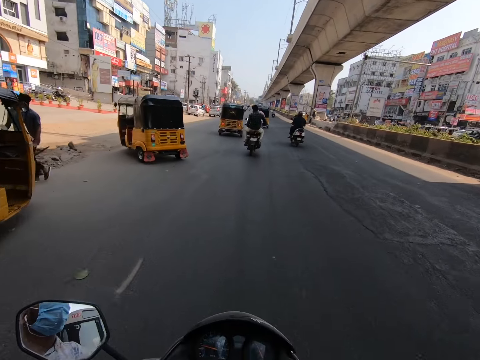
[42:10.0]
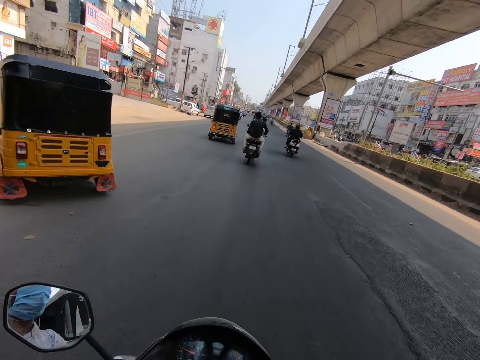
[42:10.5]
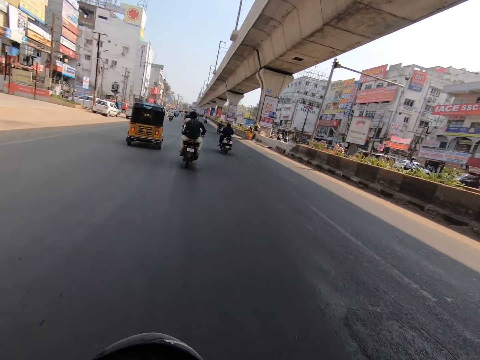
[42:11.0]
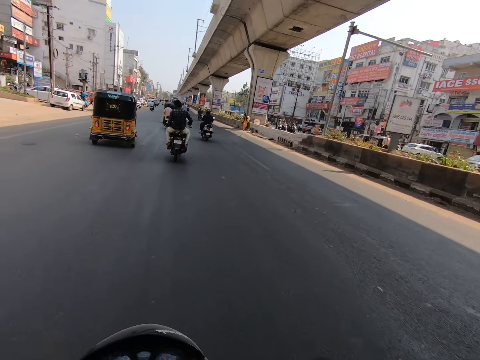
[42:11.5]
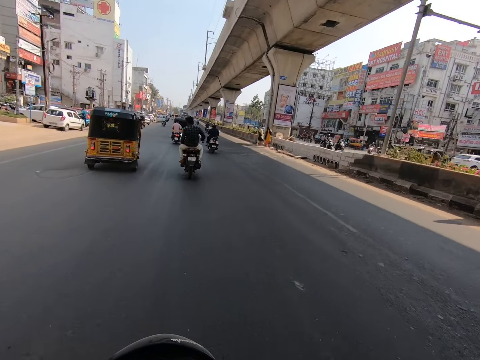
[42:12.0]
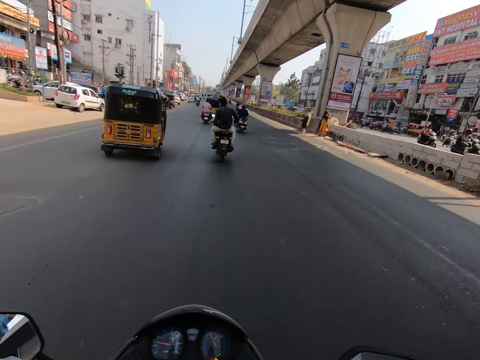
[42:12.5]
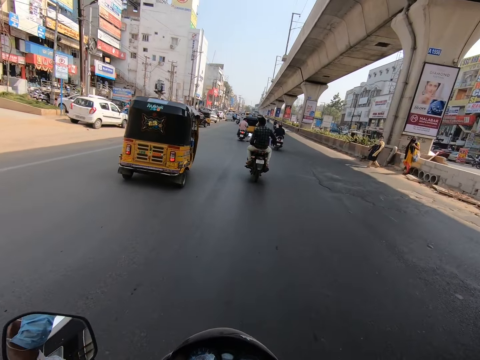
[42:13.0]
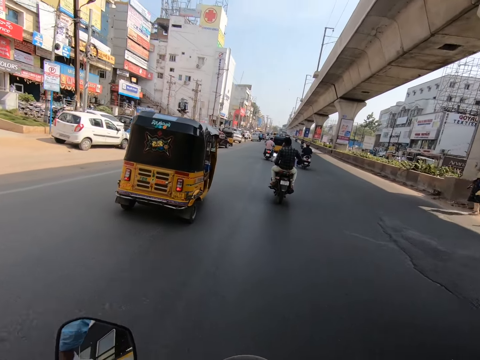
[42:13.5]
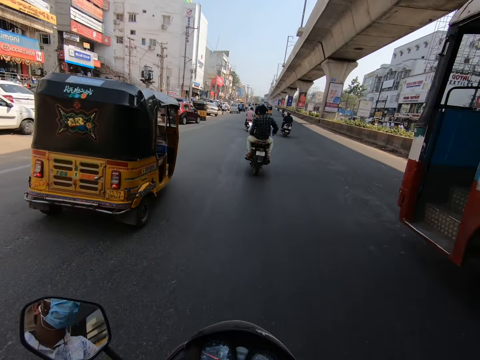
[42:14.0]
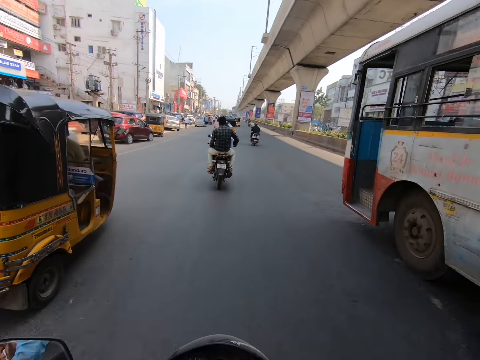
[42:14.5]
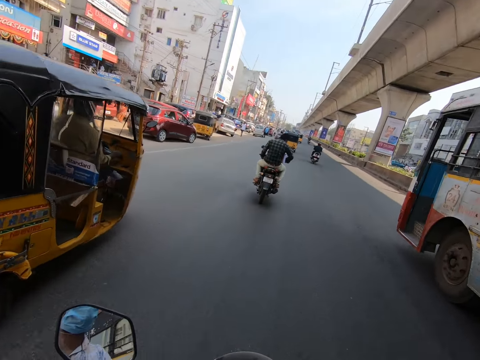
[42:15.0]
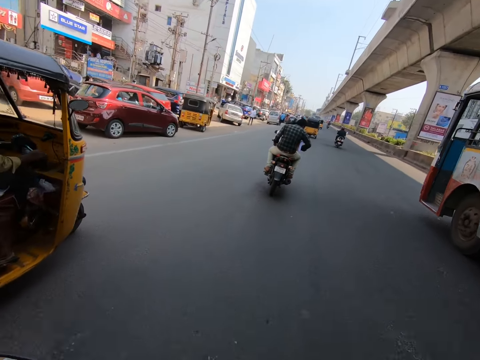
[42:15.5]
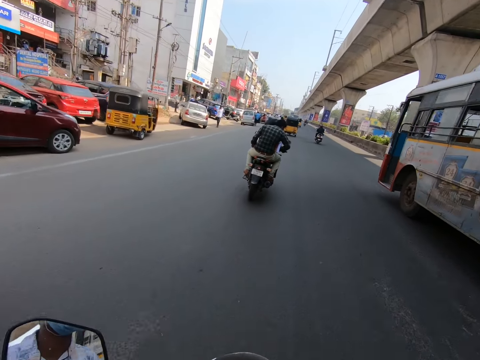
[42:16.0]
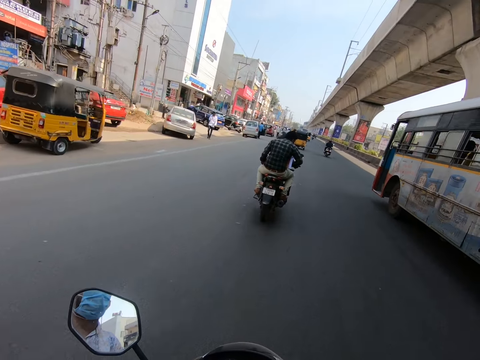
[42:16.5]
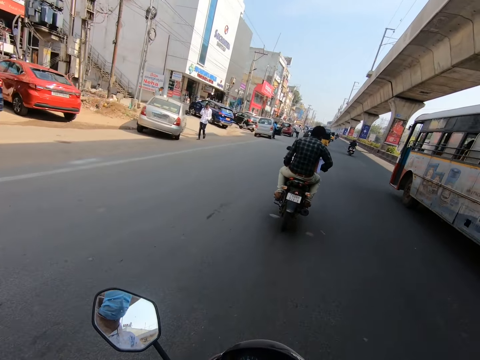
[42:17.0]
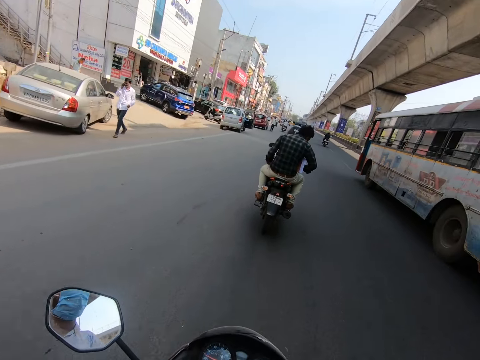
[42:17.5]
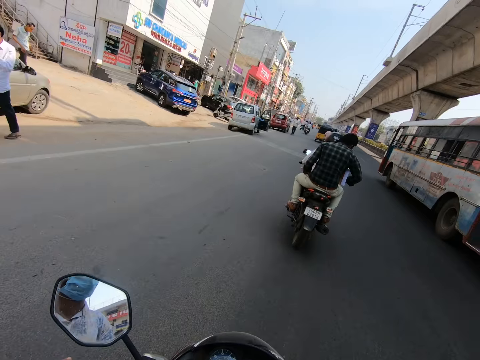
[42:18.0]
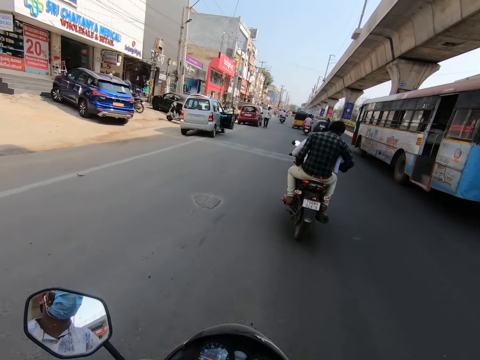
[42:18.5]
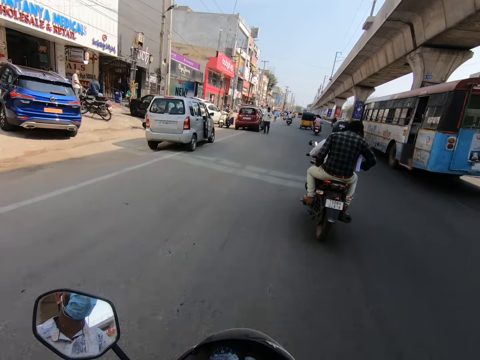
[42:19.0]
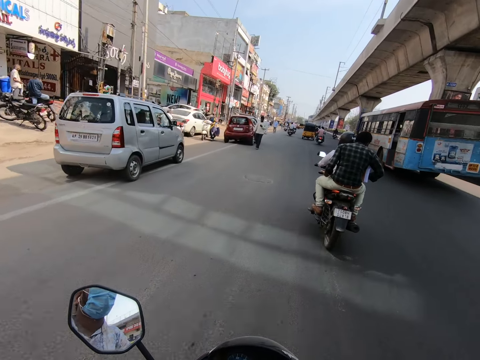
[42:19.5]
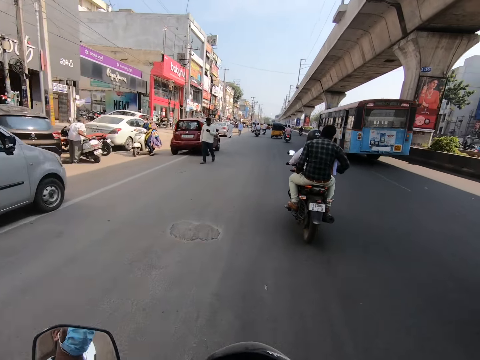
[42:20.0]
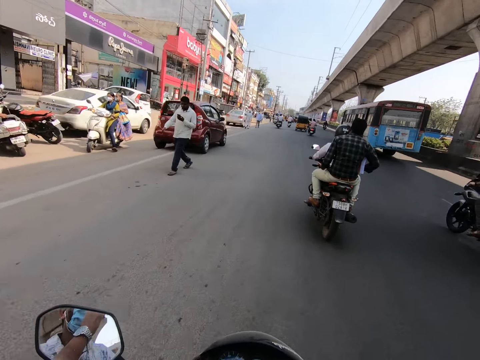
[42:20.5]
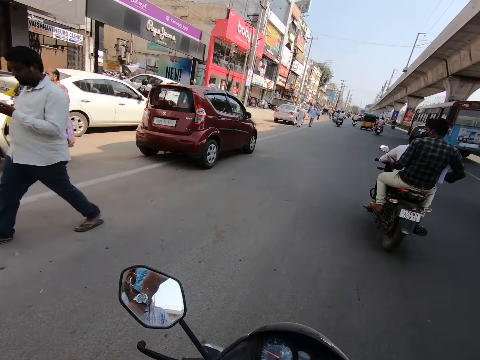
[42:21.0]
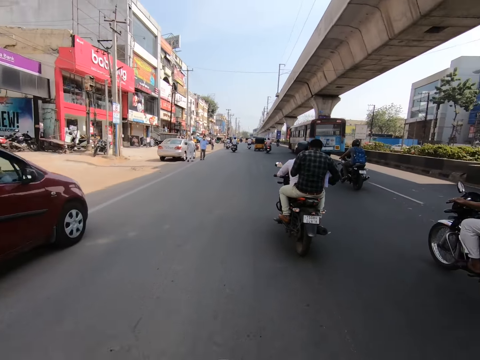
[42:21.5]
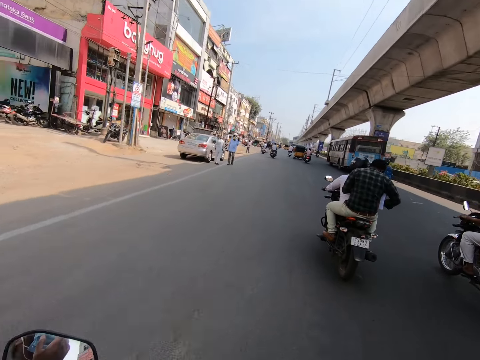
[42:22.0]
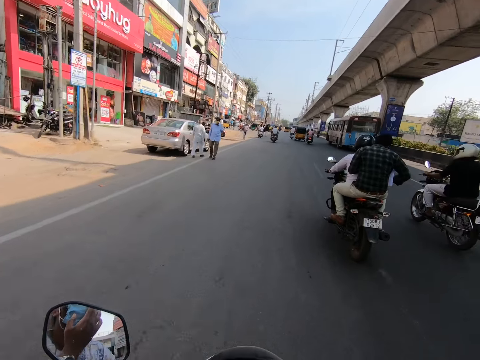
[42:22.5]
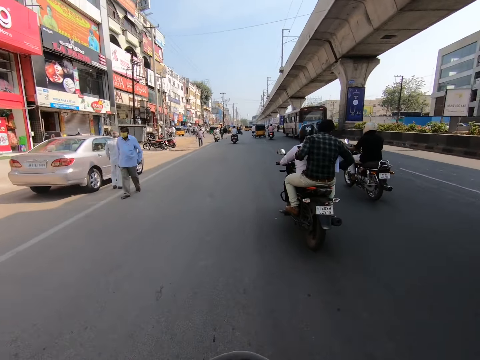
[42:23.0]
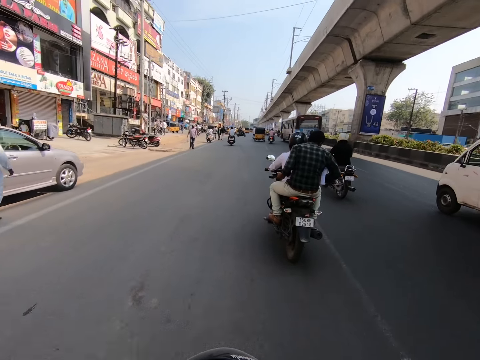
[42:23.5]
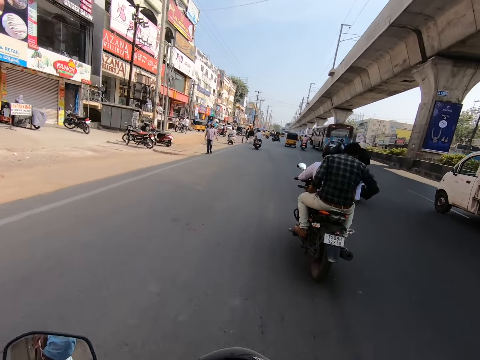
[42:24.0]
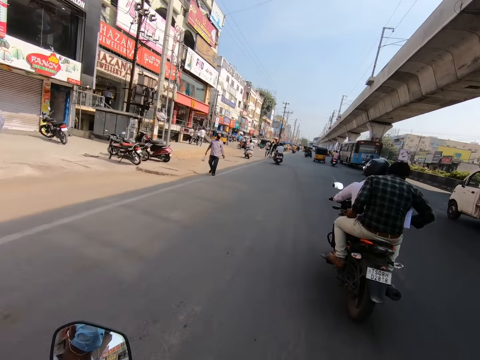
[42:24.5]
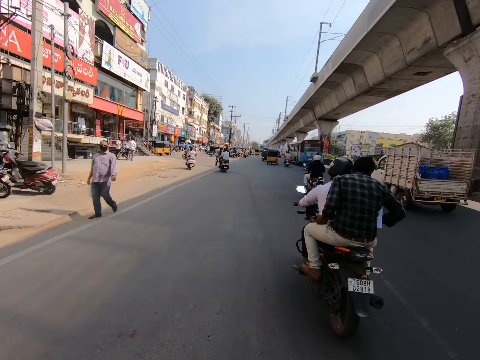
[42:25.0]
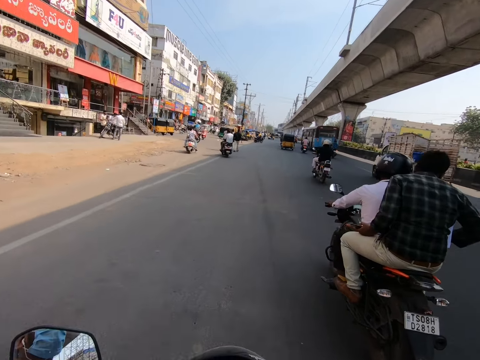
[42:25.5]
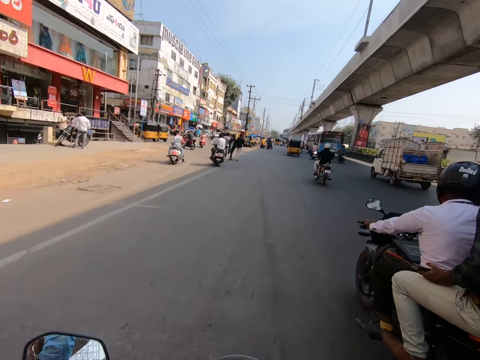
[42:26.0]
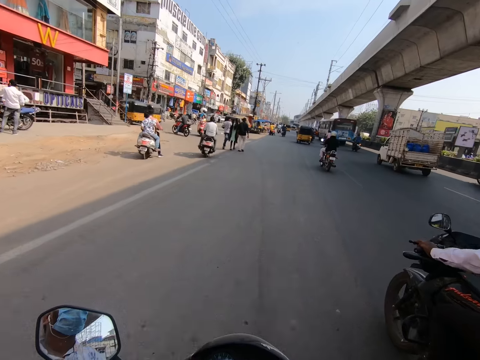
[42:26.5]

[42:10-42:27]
The blue bus drives past the camera wearer. A white truck drives past the camera wearer.

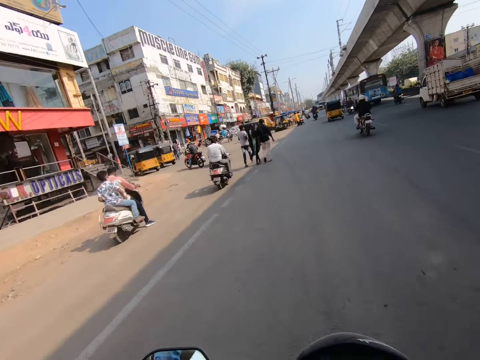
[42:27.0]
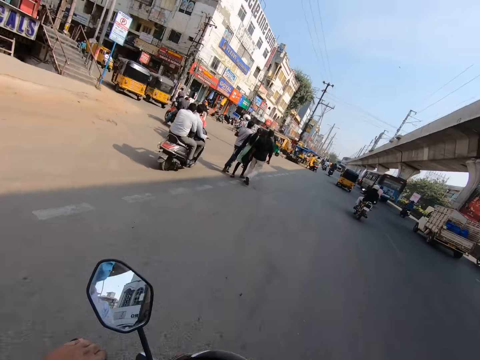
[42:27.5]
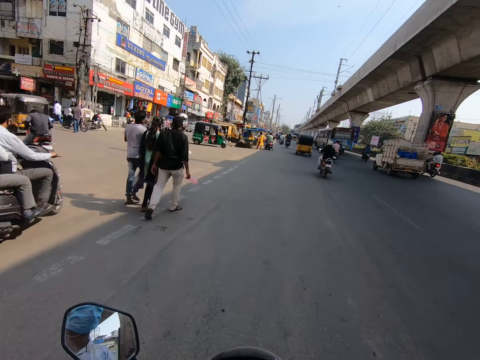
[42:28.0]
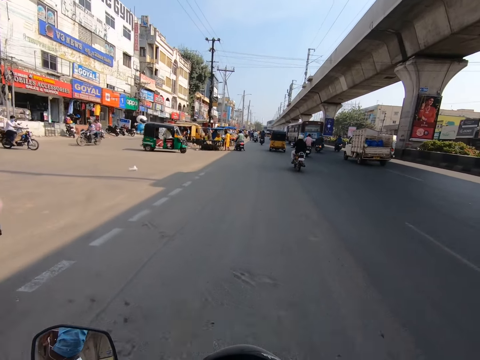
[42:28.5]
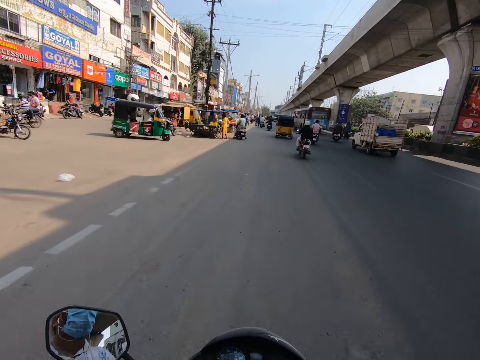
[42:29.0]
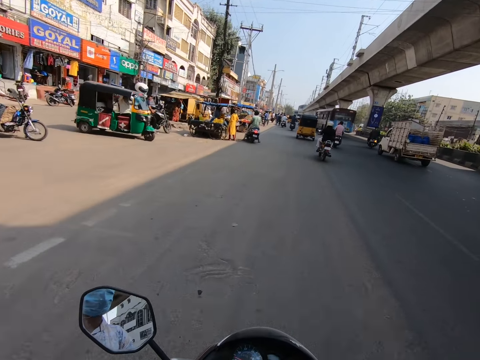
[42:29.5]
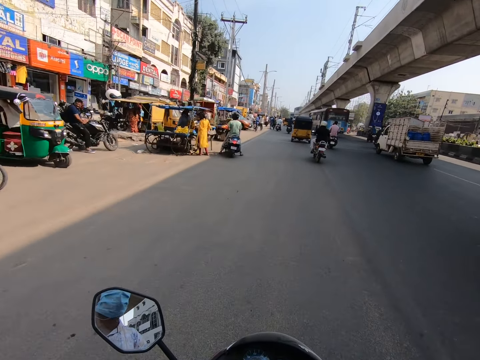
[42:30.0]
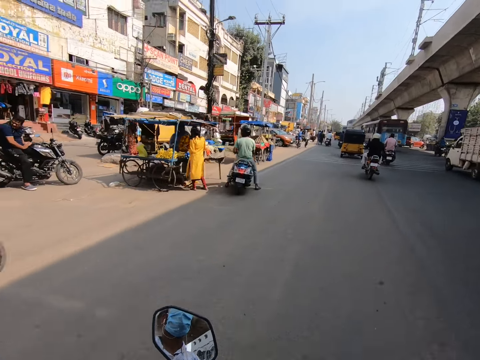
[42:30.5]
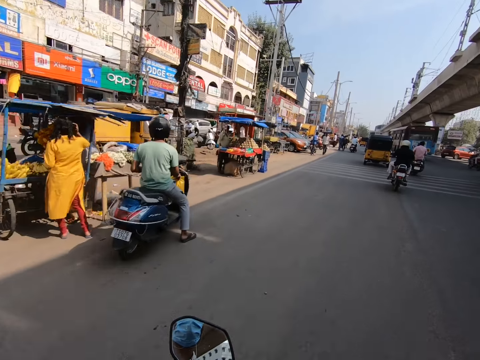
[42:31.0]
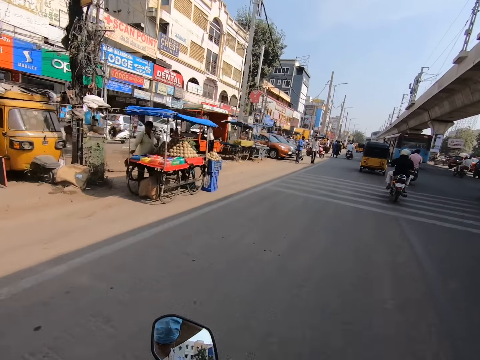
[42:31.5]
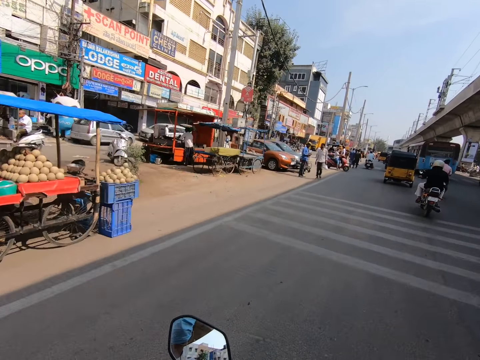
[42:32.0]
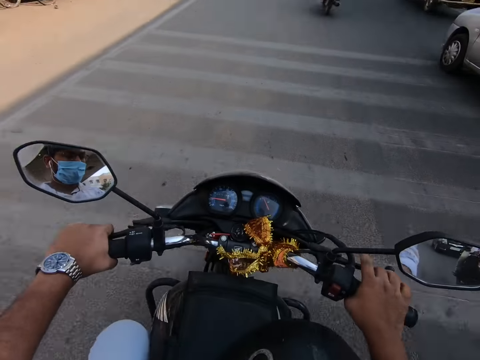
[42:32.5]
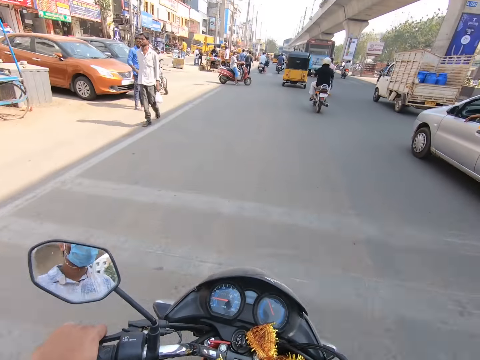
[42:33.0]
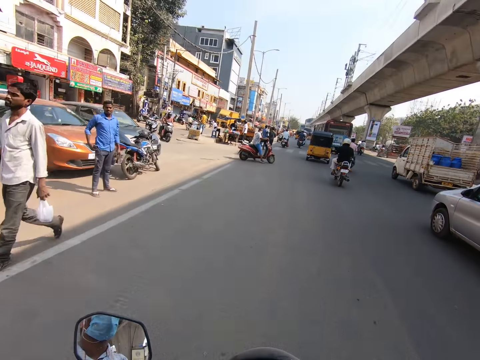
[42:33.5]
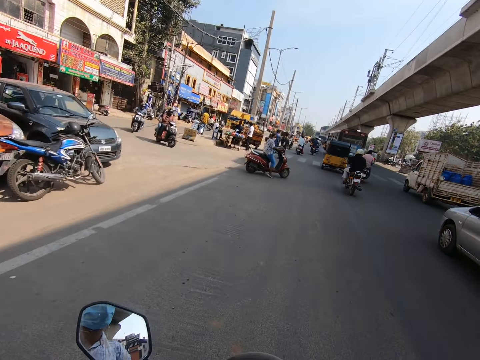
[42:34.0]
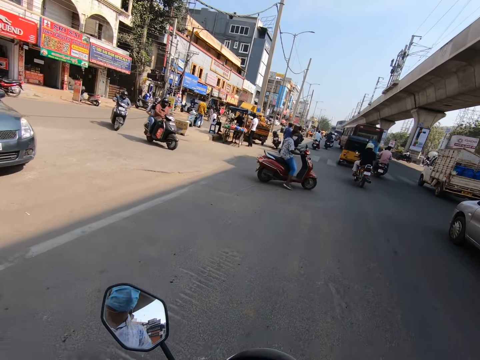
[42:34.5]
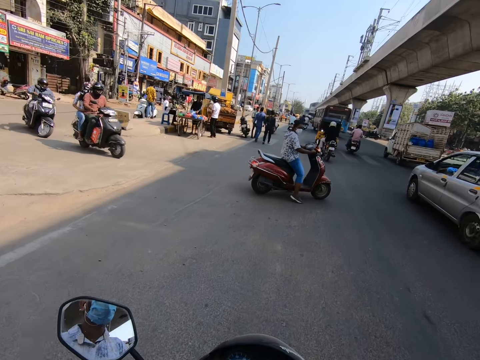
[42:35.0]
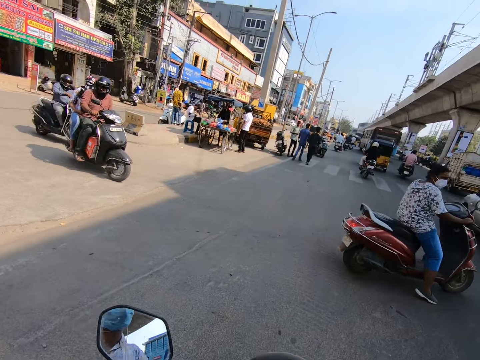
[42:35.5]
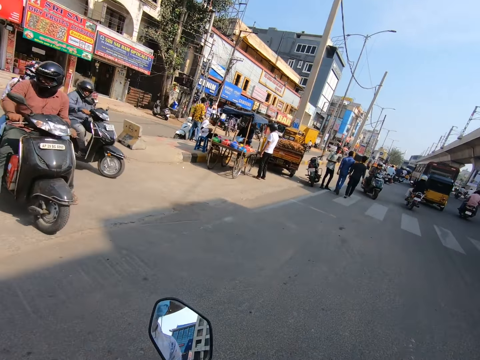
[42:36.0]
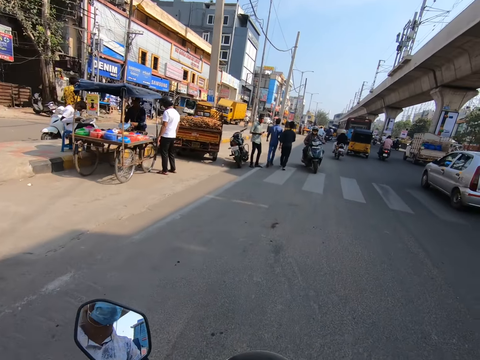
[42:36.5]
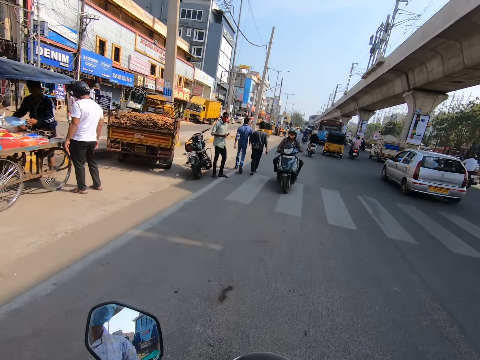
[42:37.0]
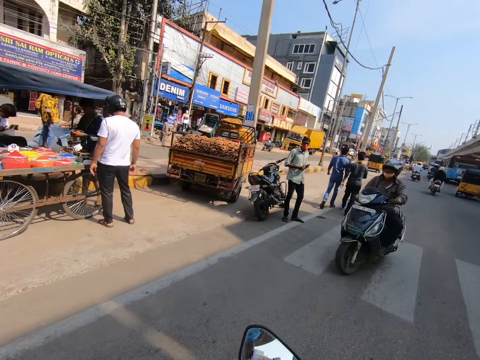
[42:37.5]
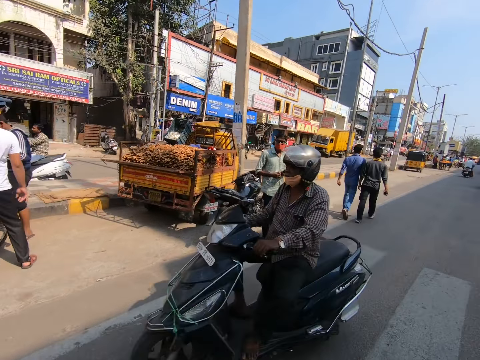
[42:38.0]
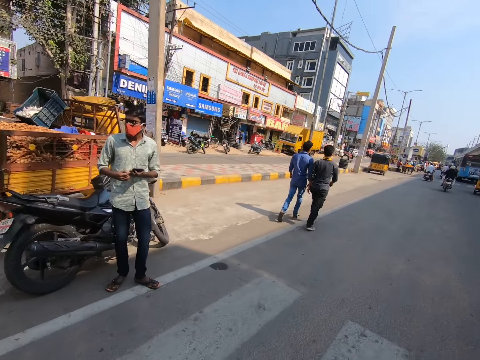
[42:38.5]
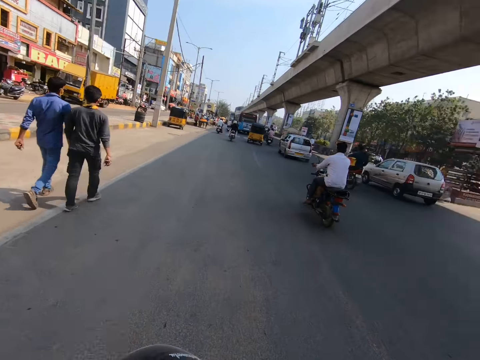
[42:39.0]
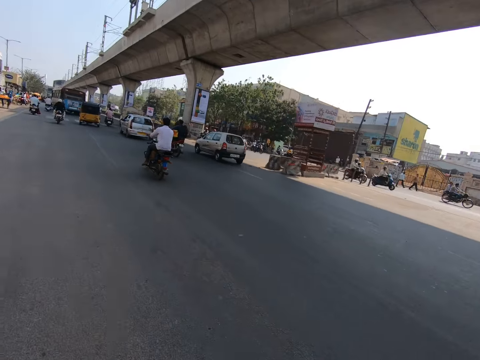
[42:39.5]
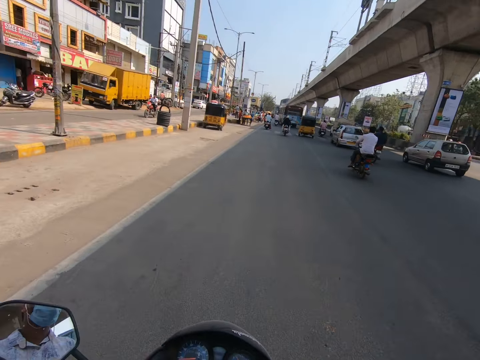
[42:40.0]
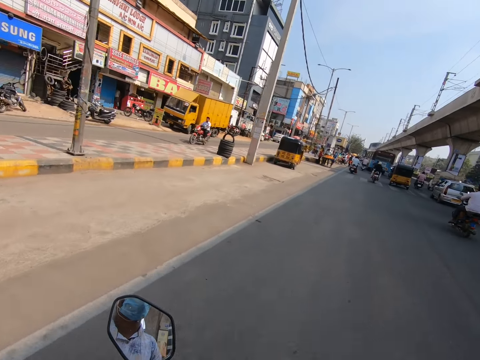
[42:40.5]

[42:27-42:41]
A grey car drives past the camera wearer.
